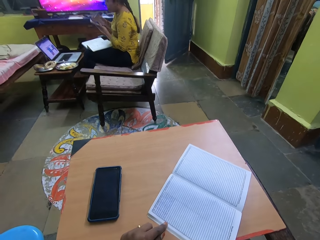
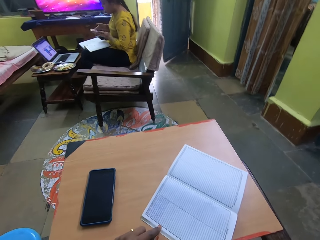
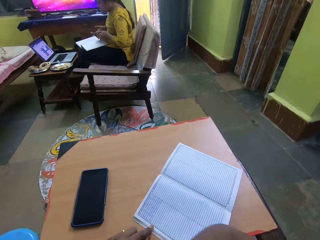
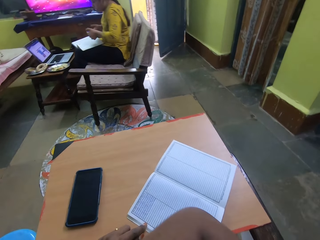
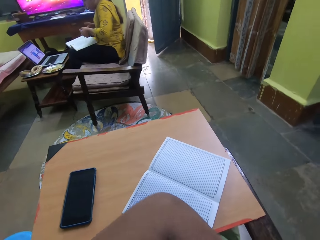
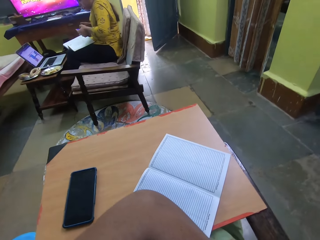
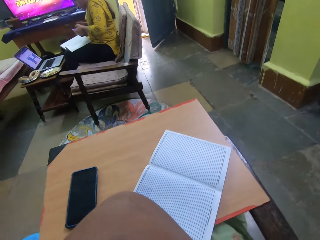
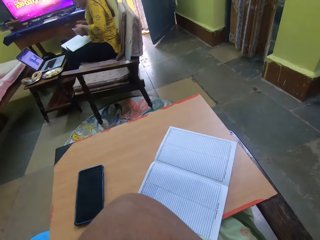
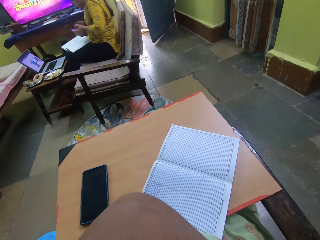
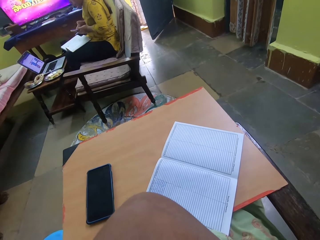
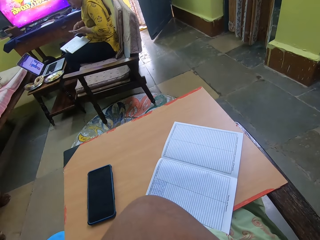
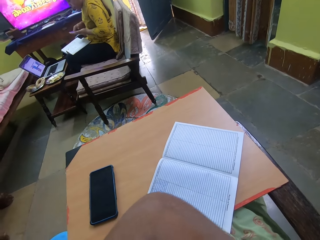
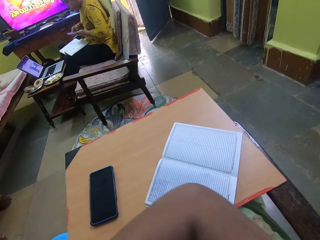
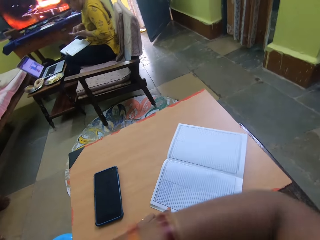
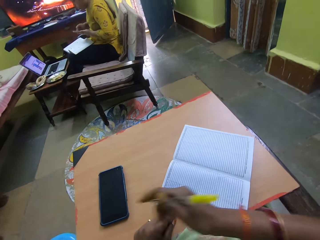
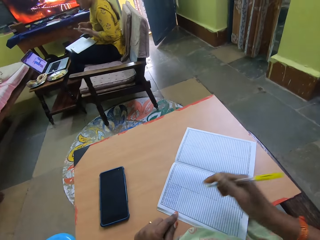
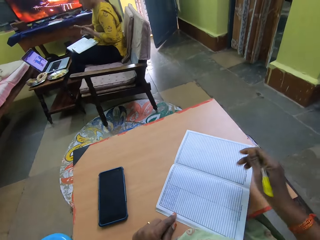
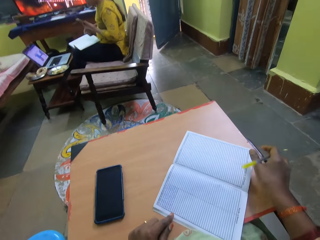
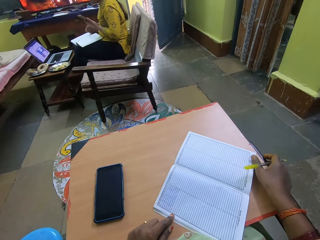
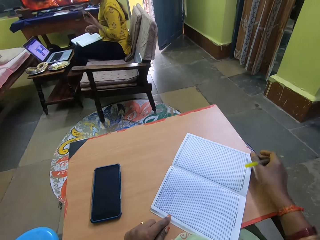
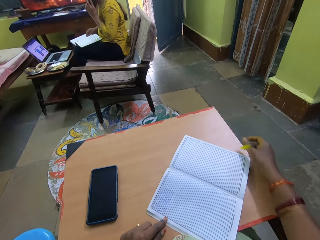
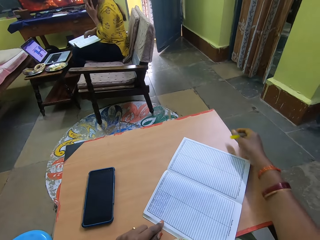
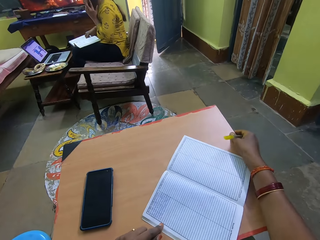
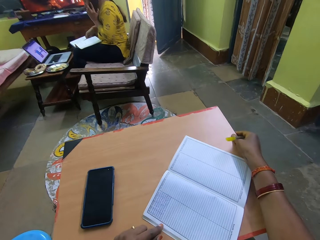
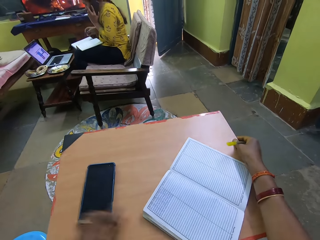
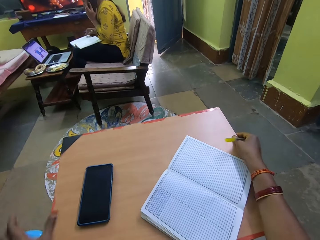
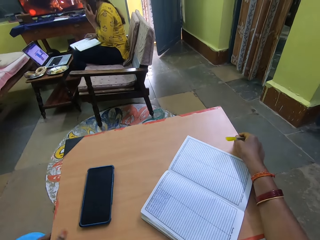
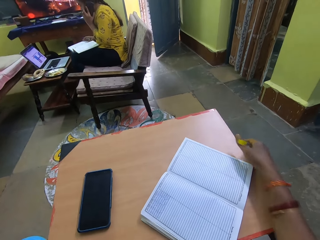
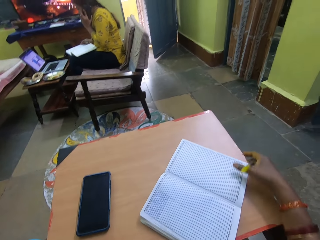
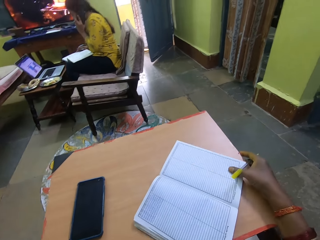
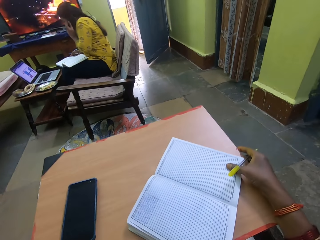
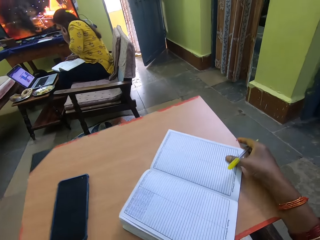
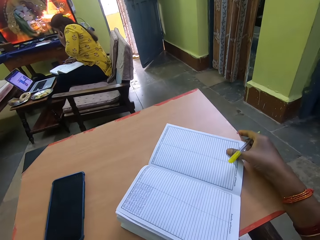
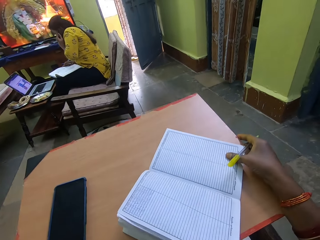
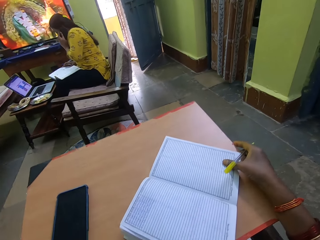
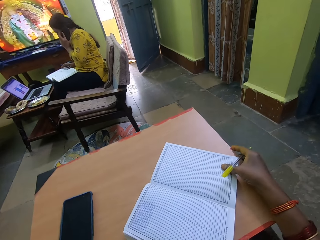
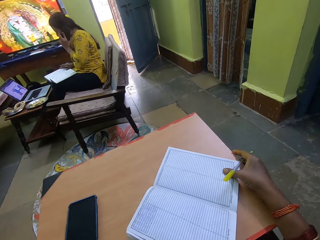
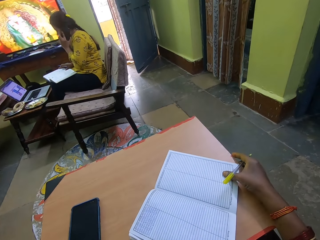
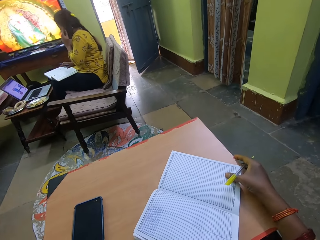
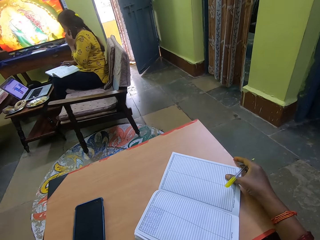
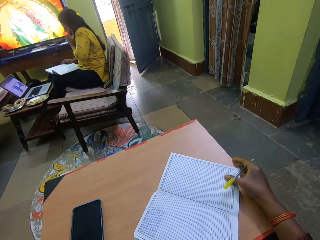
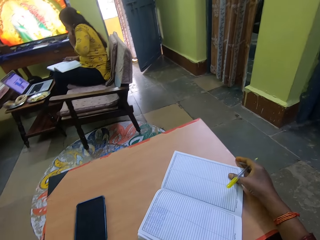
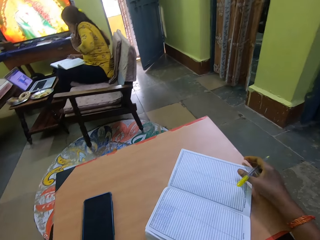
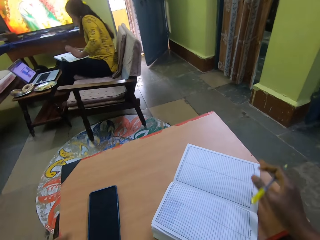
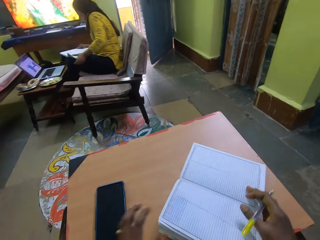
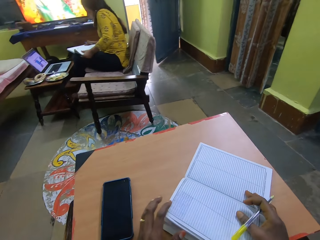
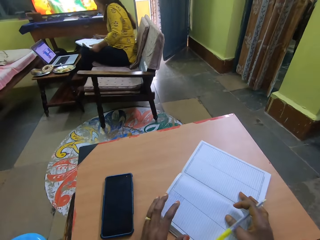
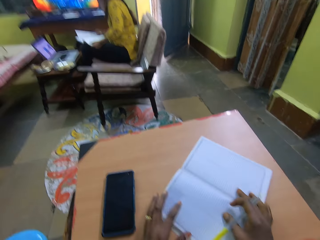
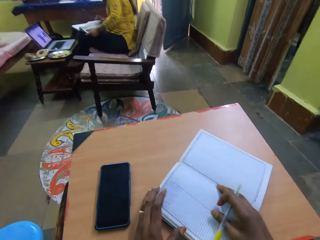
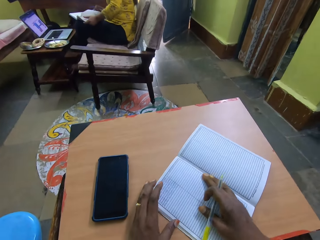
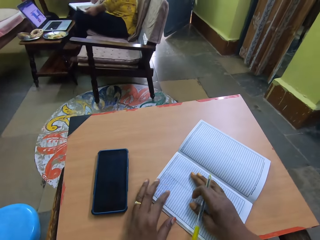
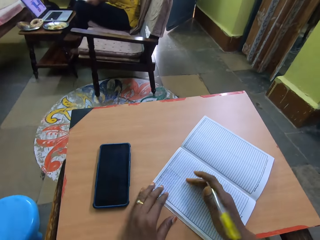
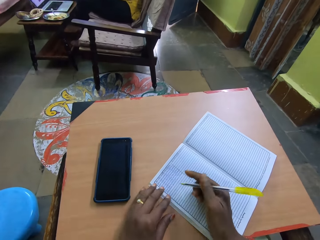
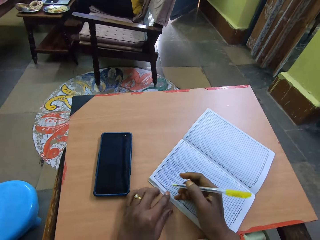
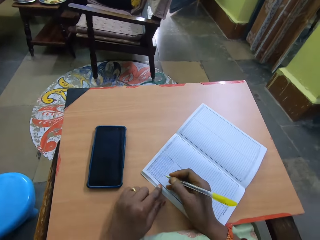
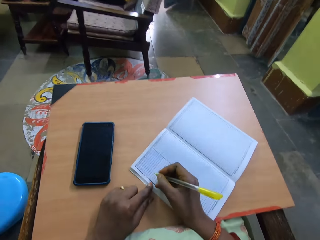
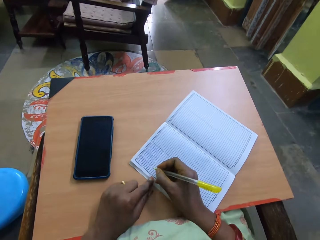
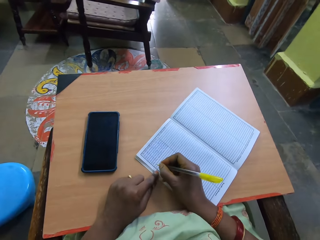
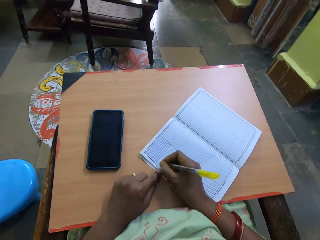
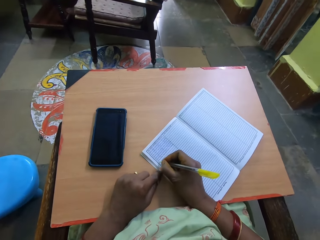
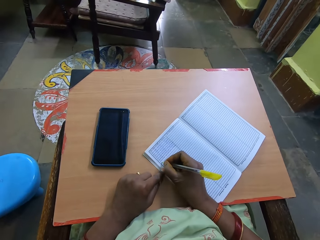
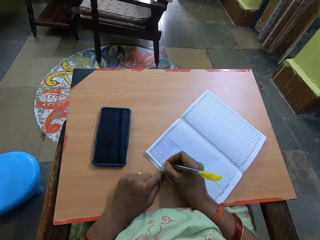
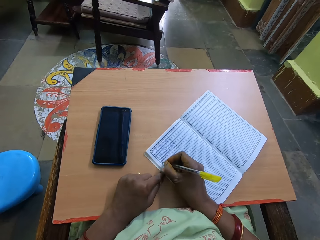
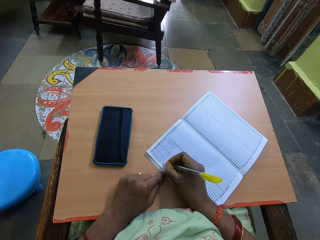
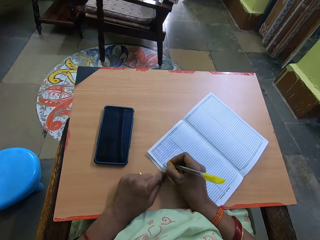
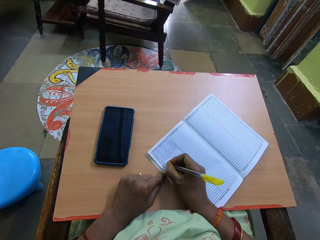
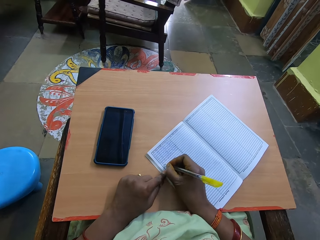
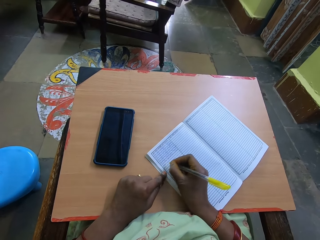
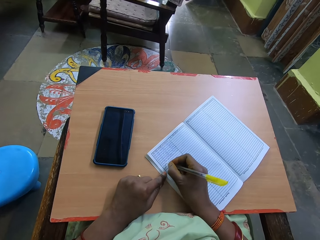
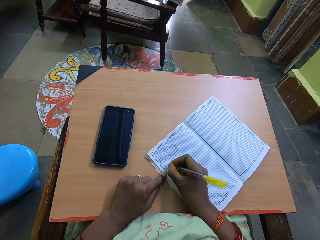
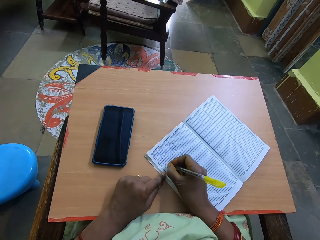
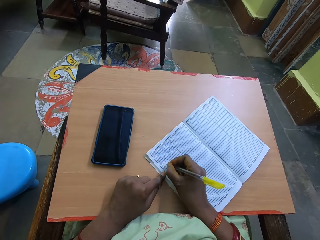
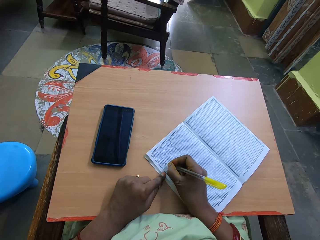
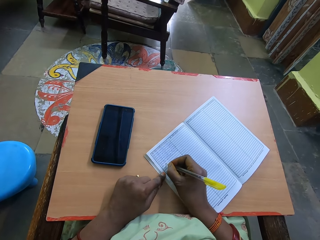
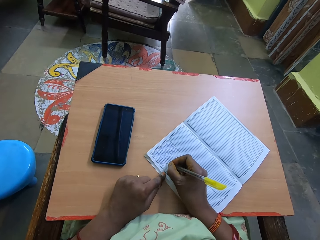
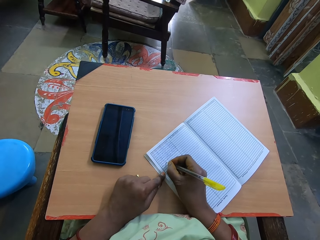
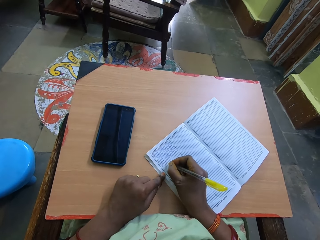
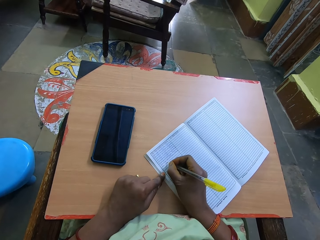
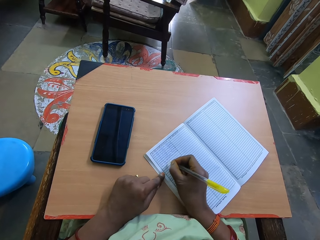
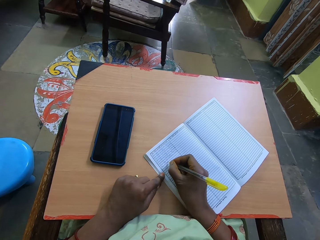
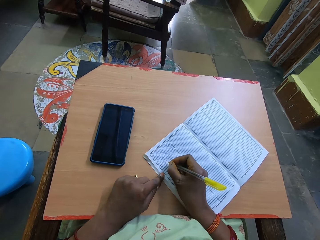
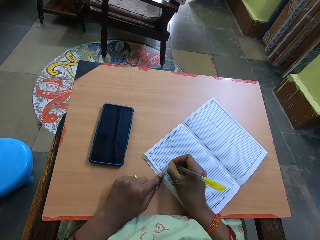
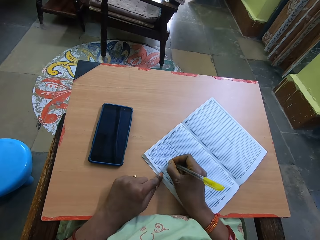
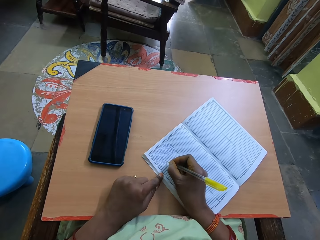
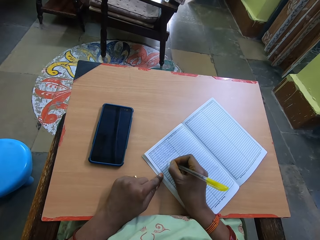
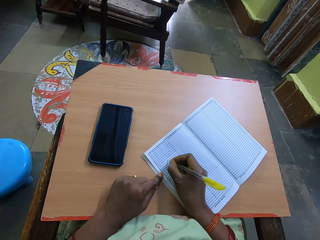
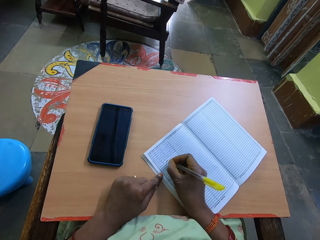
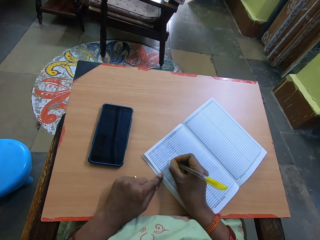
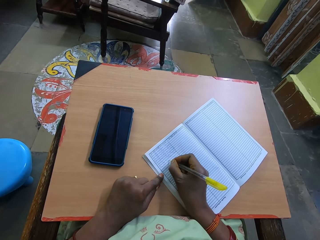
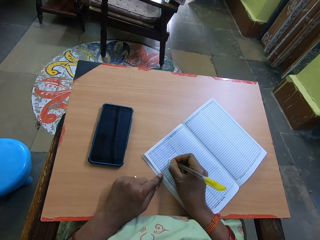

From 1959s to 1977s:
The camera wearer looks at the woman. She lifts her hand up. She adjusts a table top with her hands. She writes in the book with the pen in her right hand.

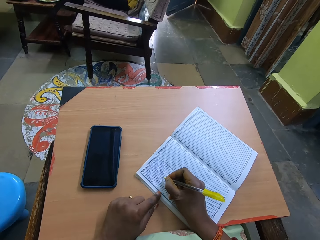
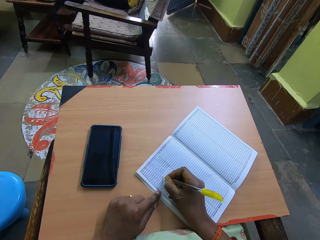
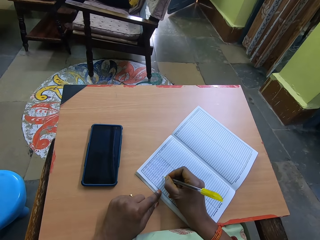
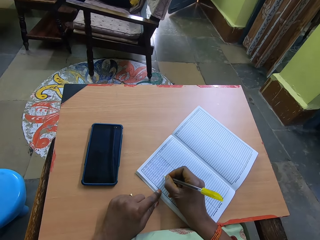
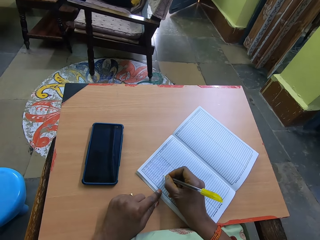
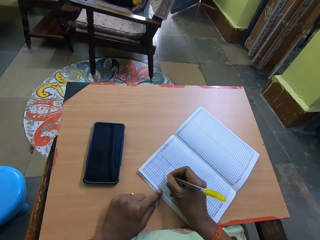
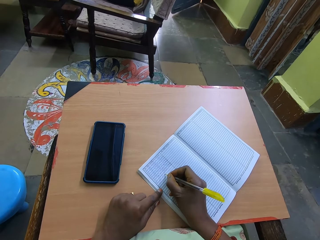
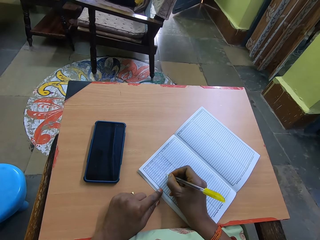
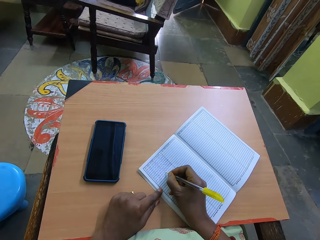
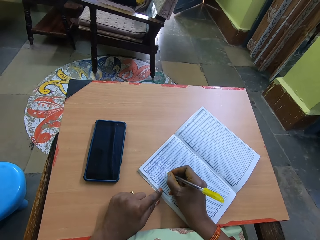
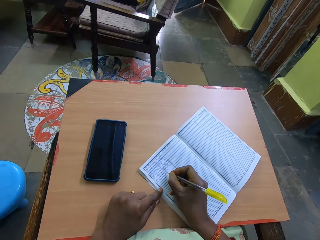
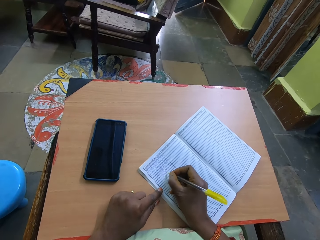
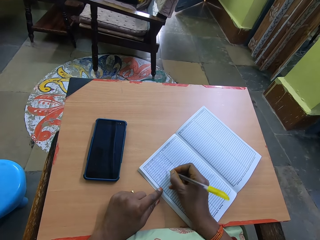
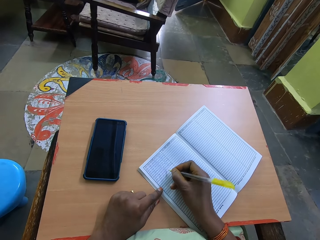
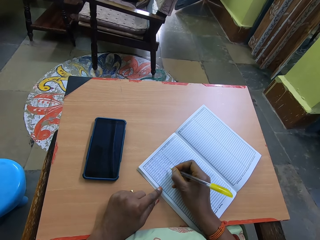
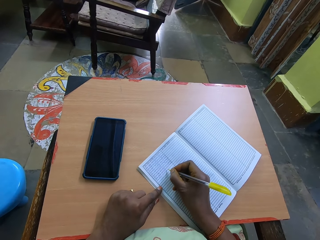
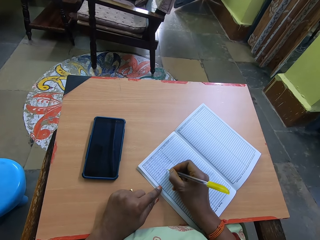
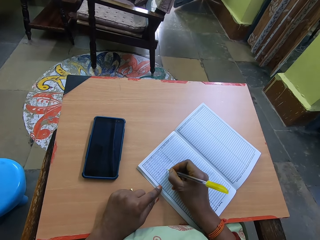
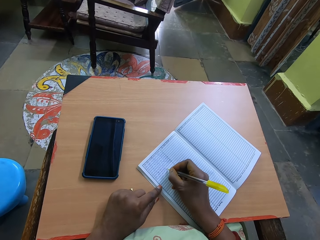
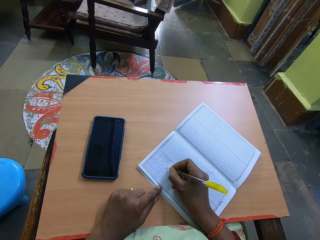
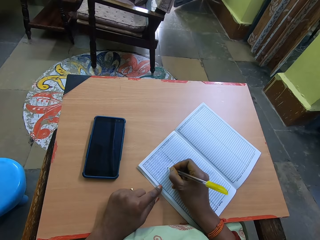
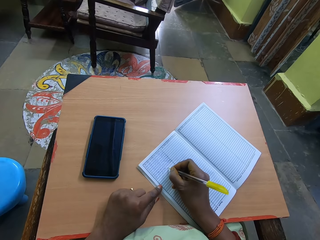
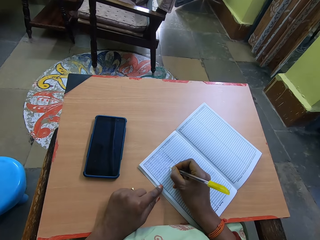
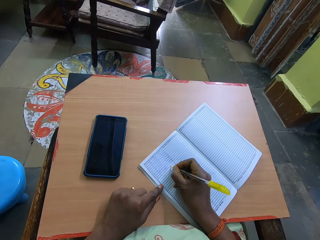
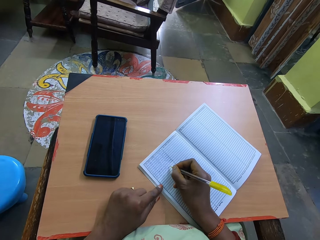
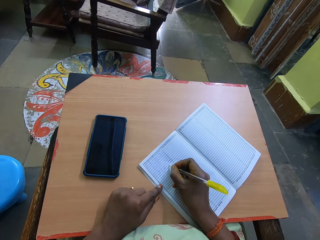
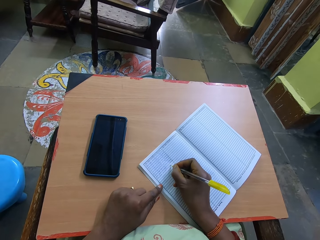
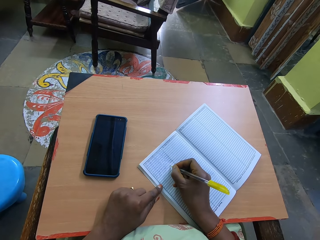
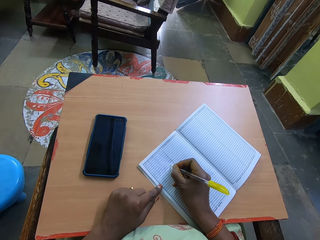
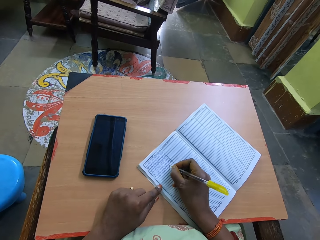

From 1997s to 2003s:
The camera wearer proceeds to take notes.
